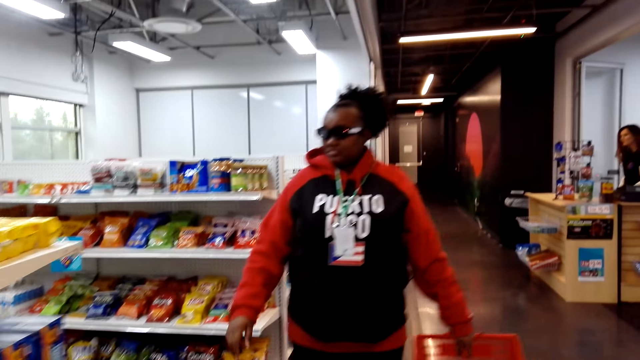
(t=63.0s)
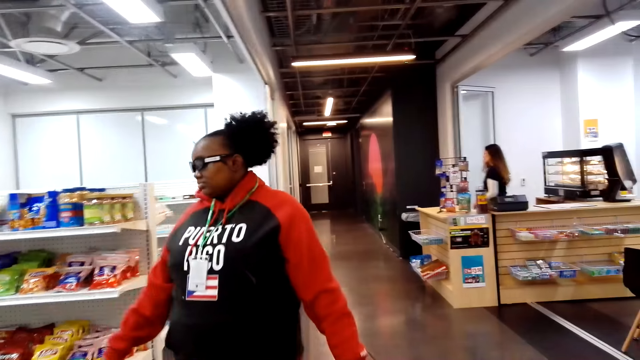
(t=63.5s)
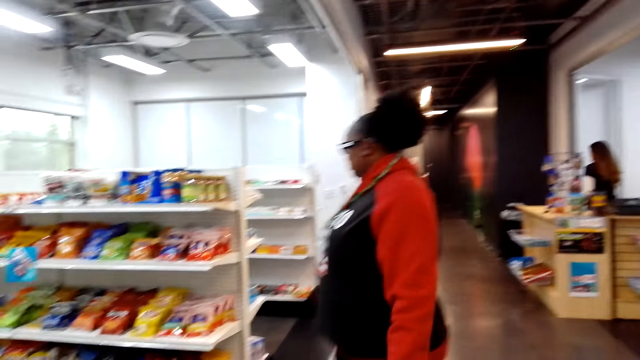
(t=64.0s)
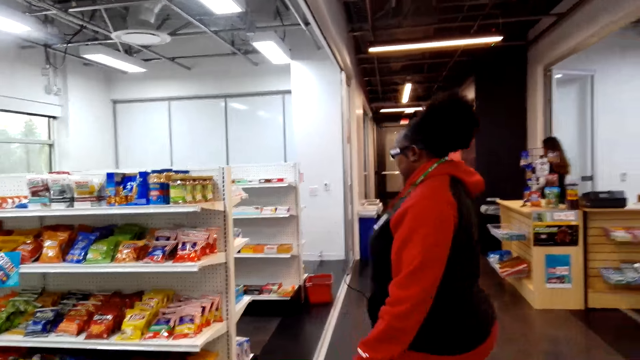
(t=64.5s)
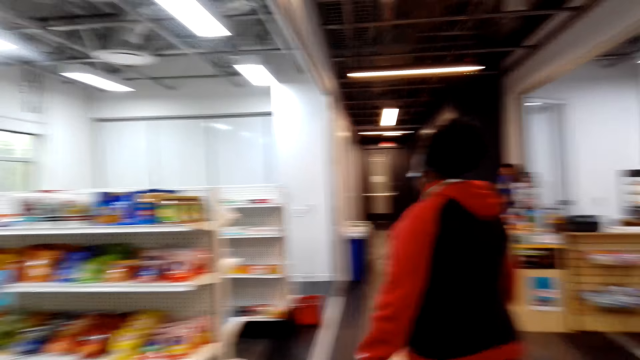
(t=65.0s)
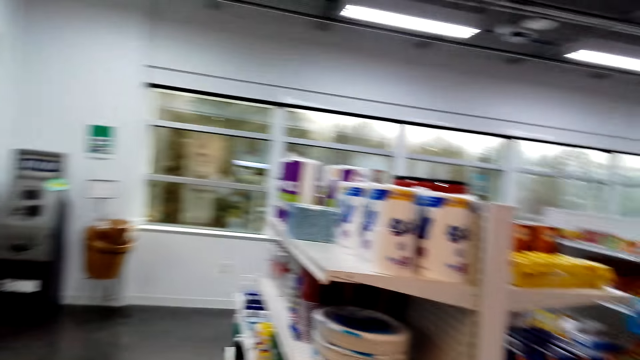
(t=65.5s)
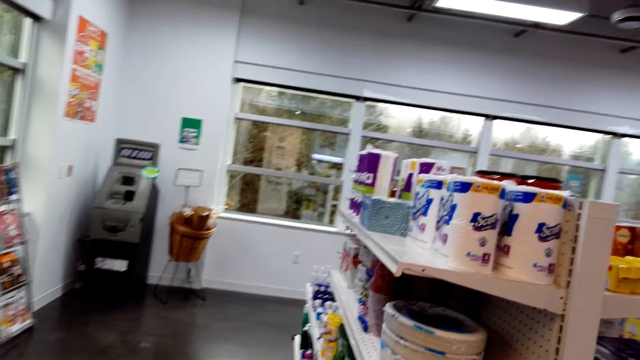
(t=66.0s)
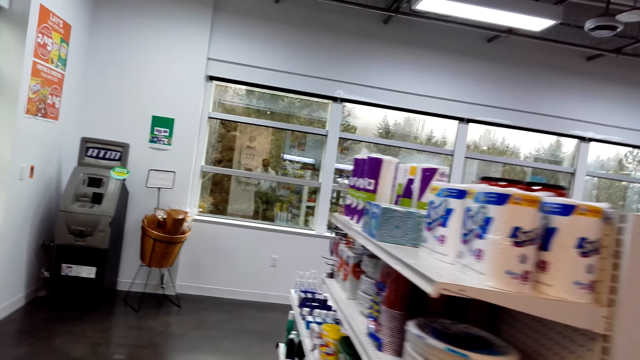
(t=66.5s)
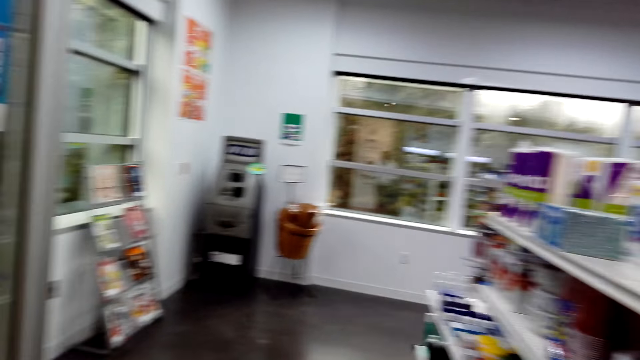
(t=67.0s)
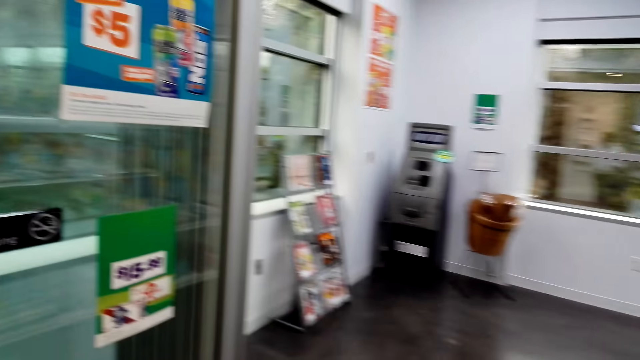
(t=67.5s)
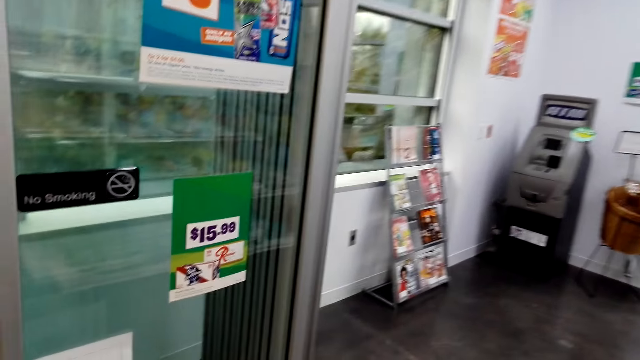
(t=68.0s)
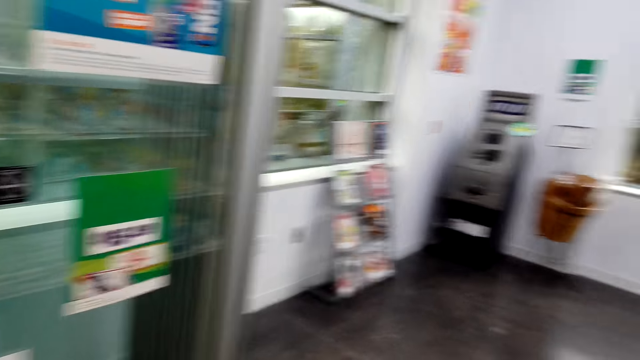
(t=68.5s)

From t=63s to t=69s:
The camera wearer looks at the supermarket shelf. The woman walks around the store.

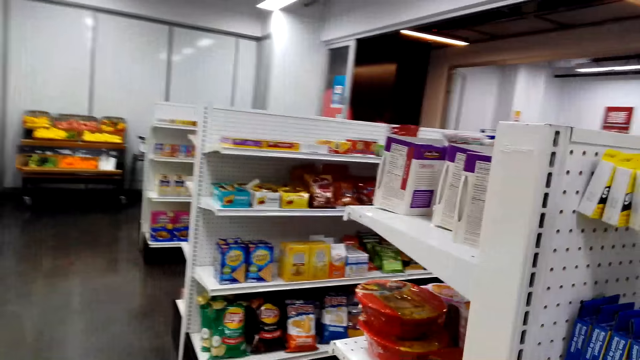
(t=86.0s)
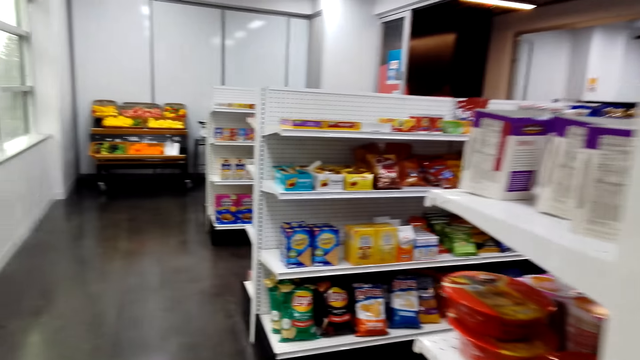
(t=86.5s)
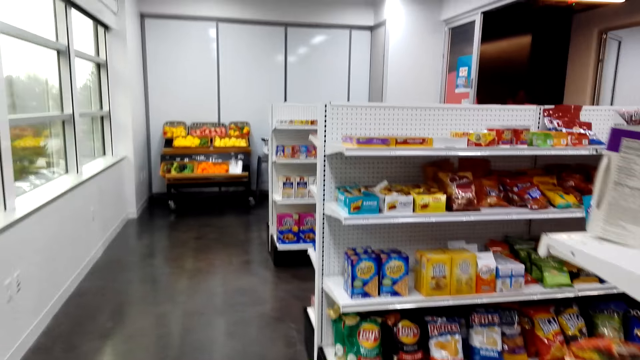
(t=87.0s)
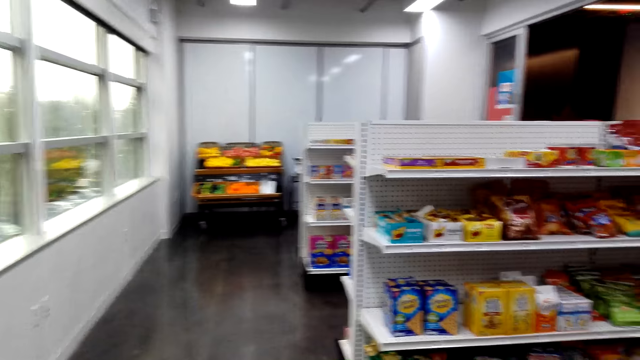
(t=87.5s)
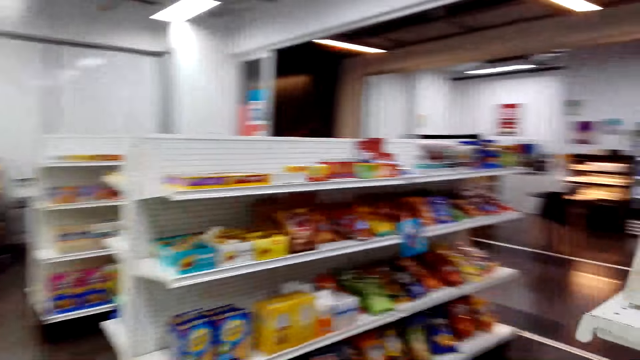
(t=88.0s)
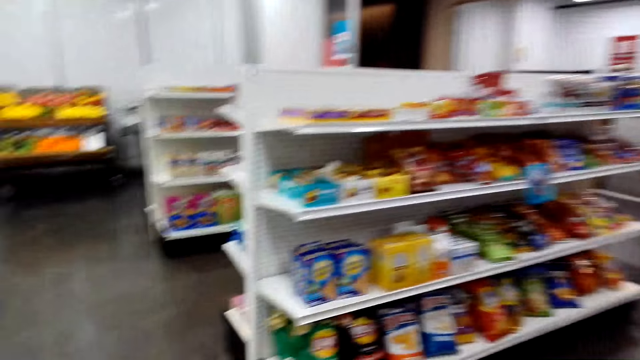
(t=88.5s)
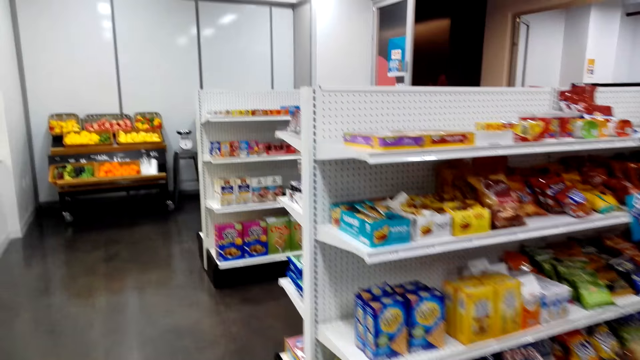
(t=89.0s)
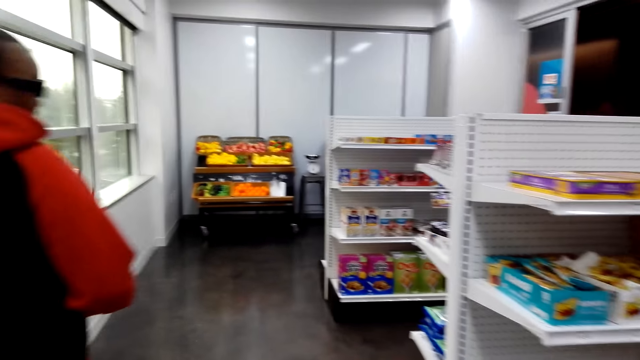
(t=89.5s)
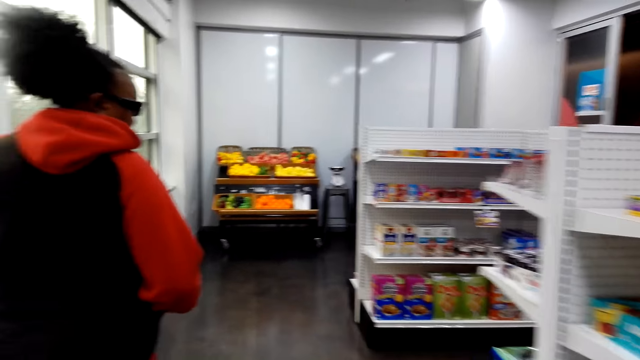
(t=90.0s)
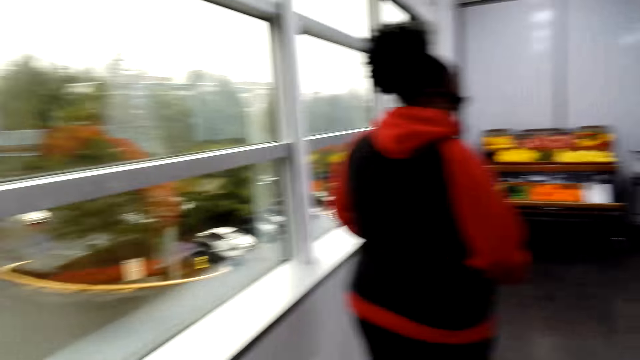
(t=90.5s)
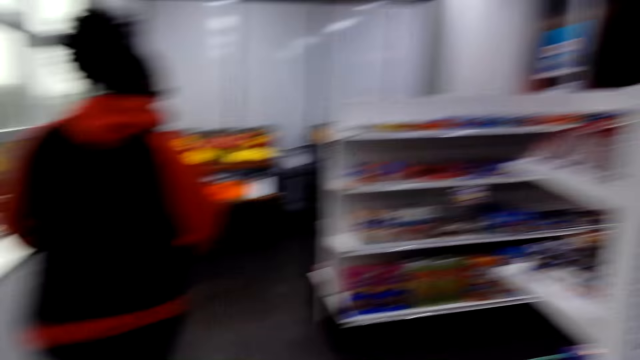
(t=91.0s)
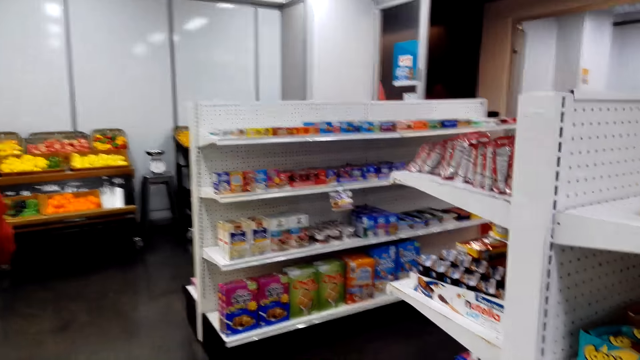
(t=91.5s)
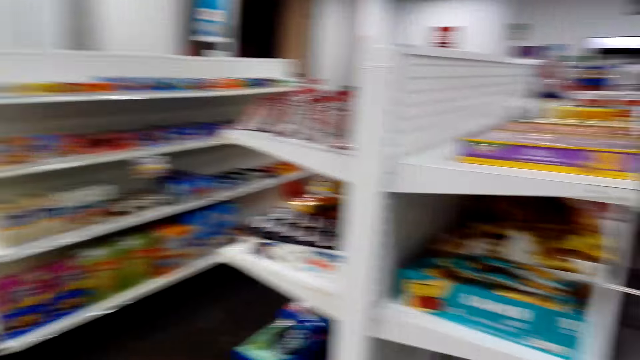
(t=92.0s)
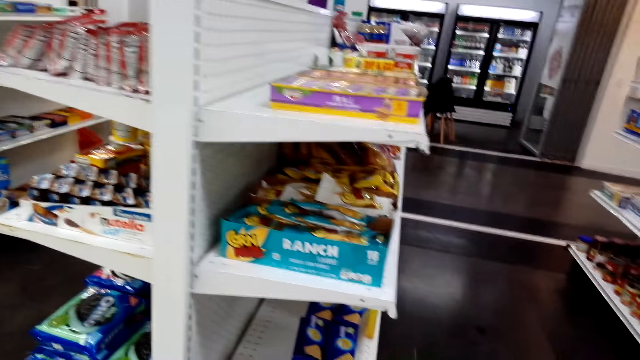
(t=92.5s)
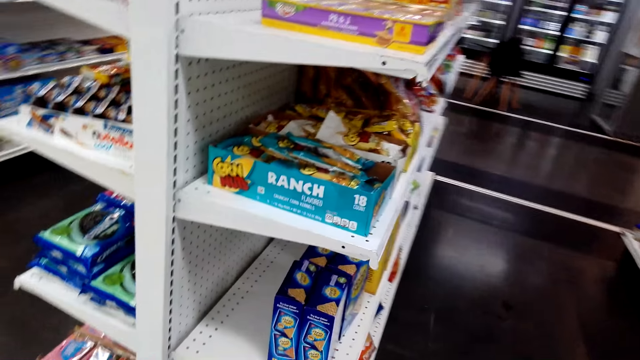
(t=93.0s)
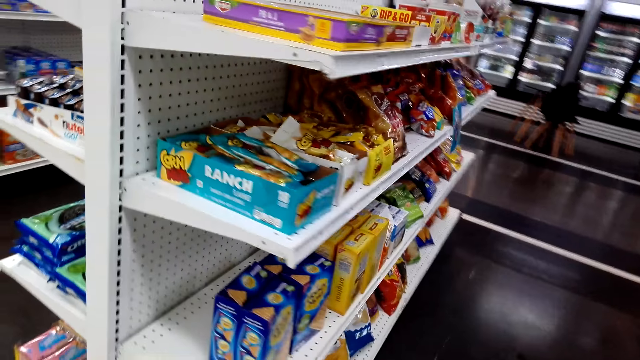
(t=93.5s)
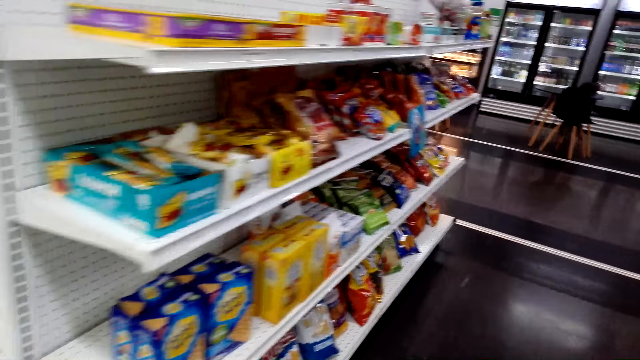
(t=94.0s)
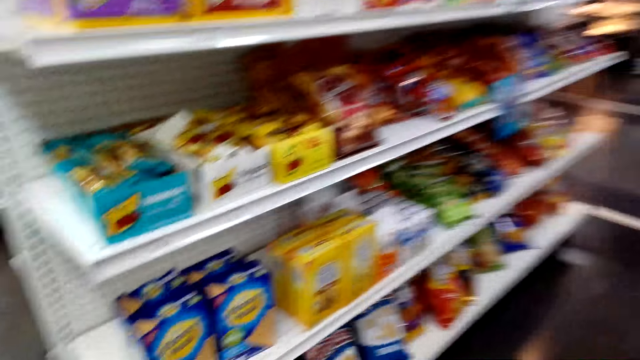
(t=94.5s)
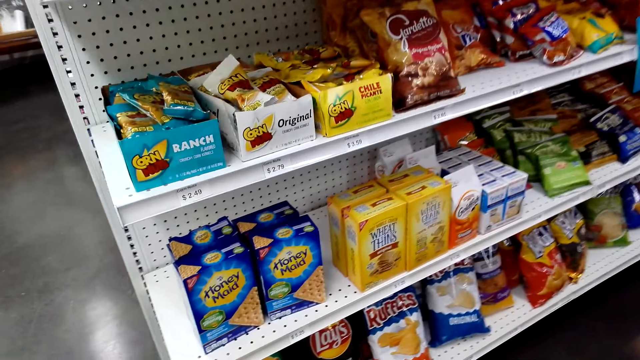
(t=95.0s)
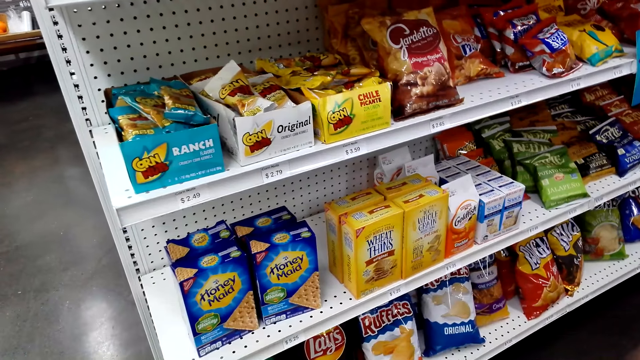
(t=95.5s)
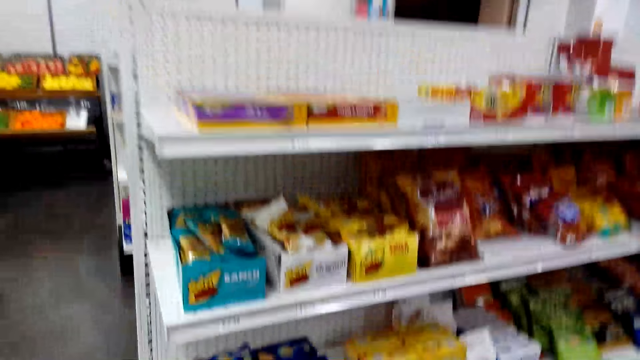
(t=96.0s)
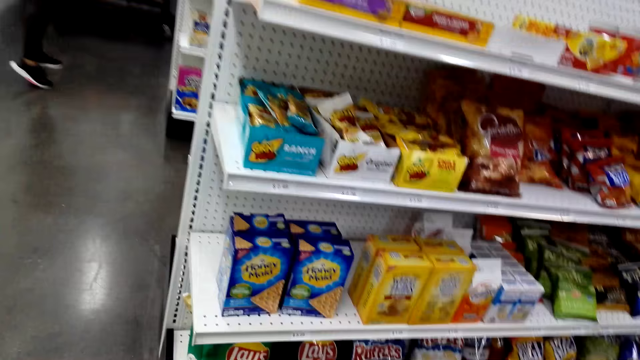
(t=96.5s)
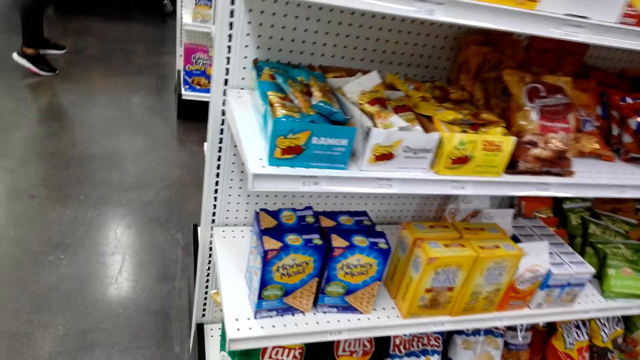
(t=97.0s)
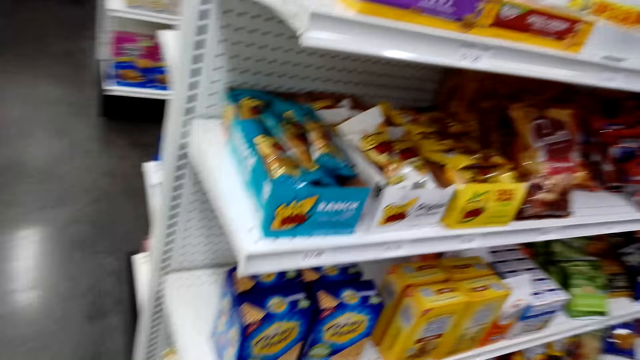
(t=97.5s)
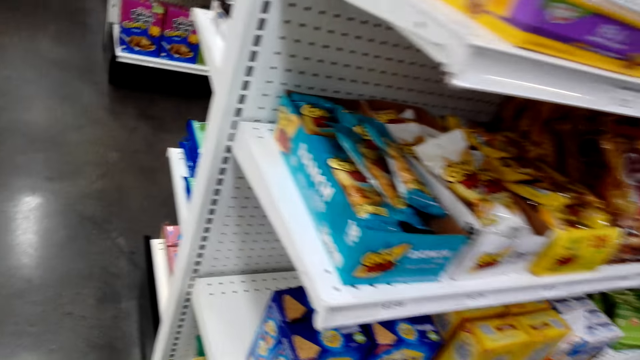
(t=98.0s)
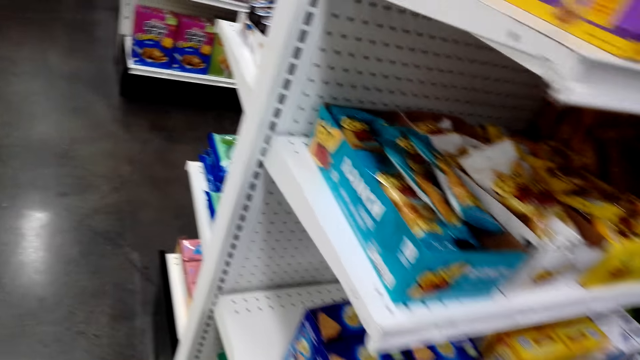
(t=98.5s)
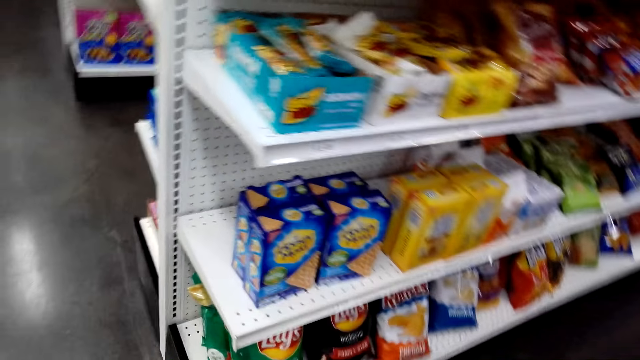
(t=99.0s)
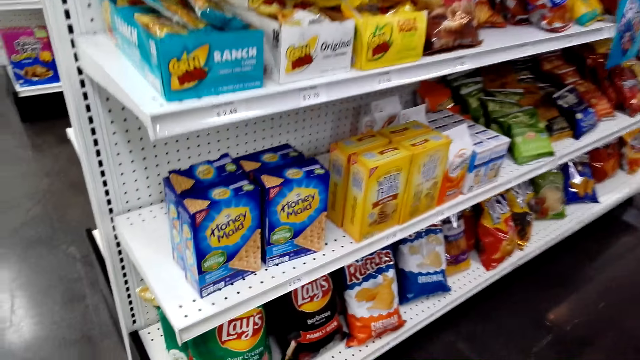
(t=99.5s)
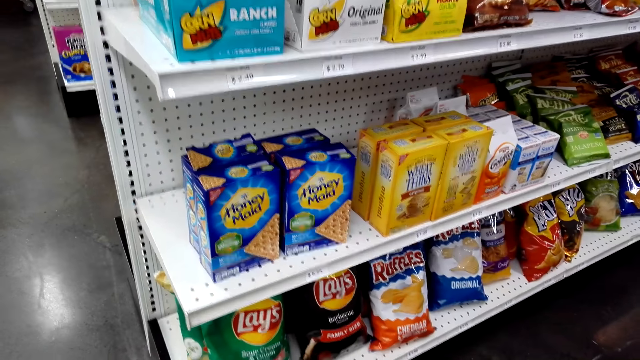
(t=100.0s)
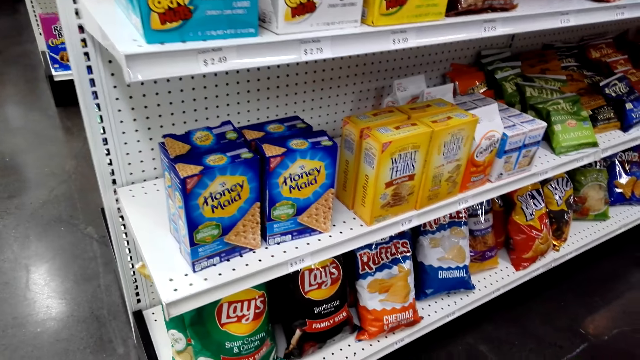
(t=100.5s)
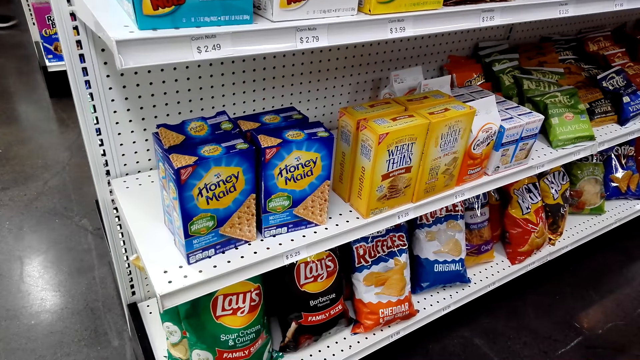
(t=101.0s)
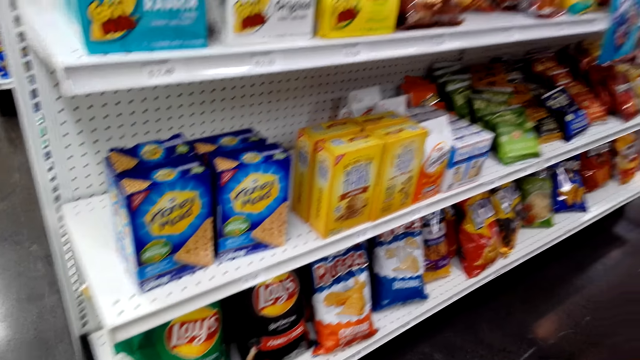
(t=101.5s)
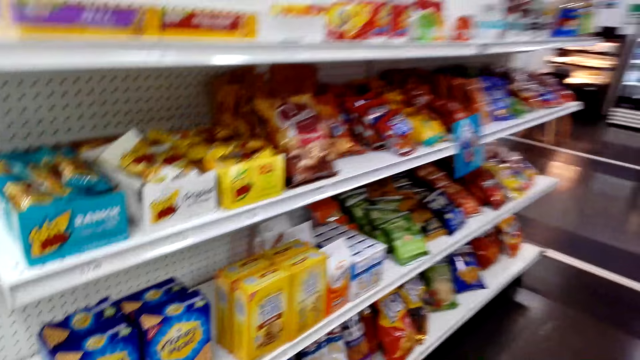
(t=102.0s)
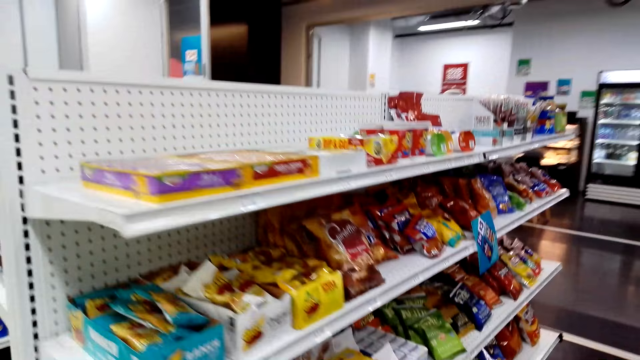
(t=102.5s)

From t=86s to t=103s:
The camera wearer converses with the woman. The woman walks around the store.
